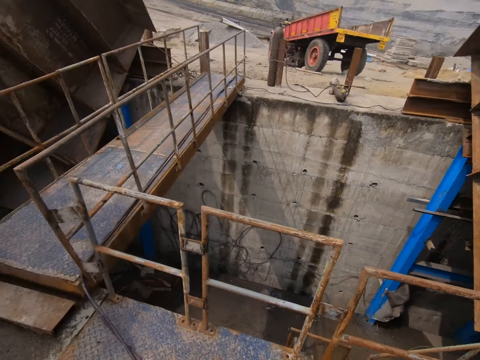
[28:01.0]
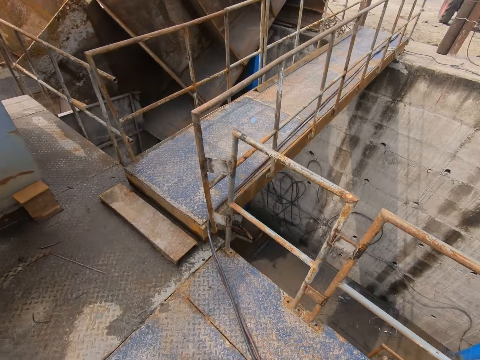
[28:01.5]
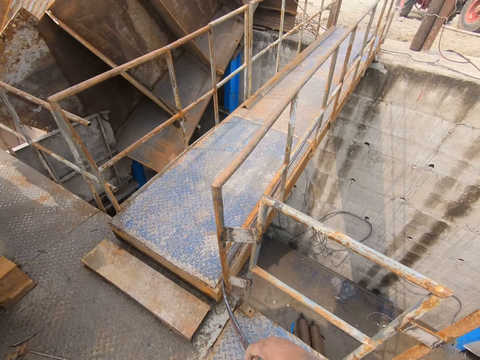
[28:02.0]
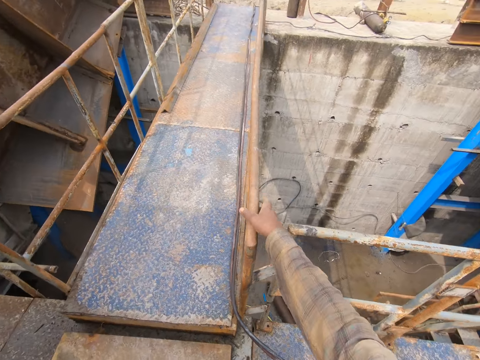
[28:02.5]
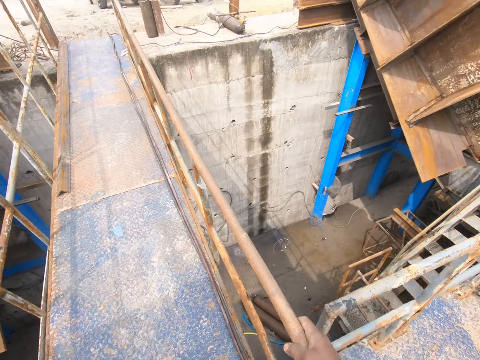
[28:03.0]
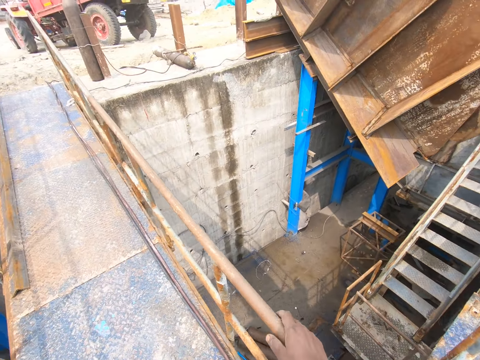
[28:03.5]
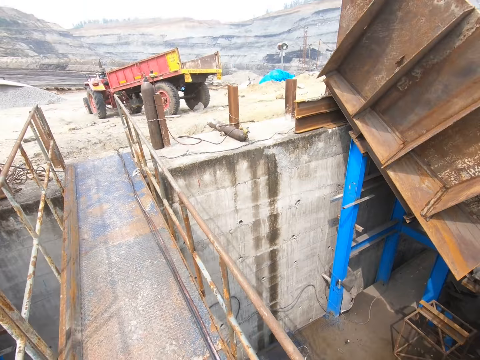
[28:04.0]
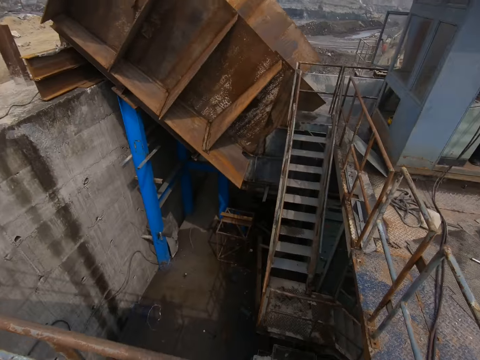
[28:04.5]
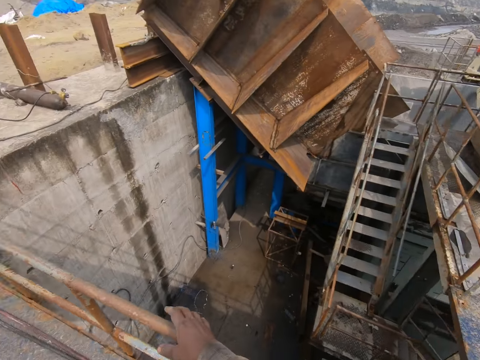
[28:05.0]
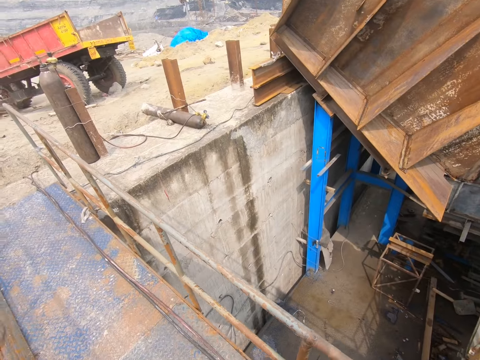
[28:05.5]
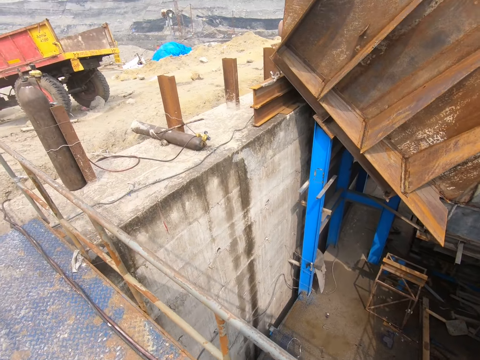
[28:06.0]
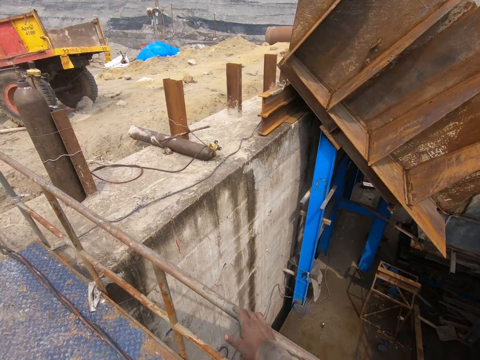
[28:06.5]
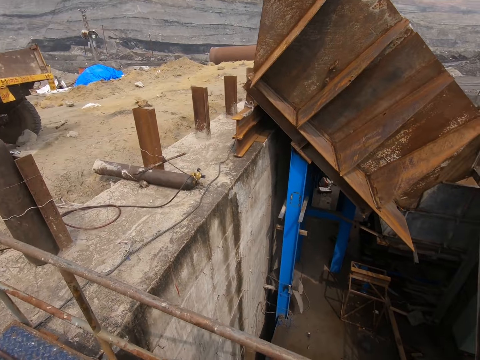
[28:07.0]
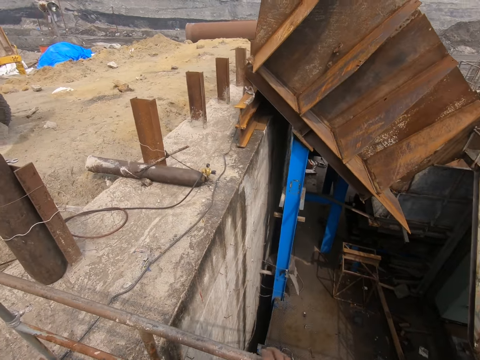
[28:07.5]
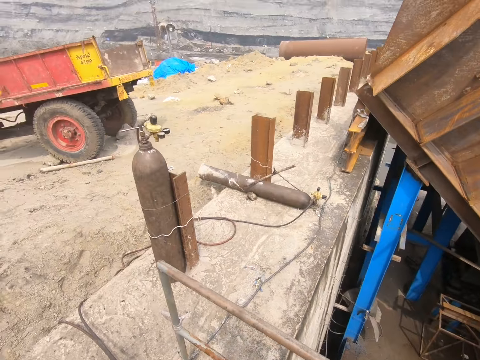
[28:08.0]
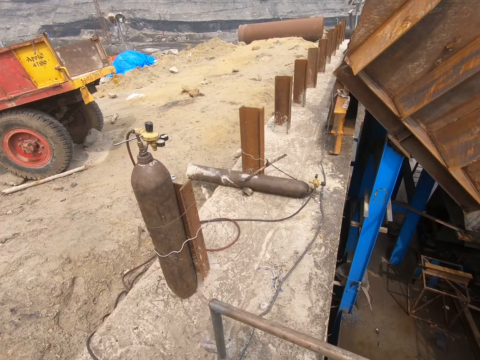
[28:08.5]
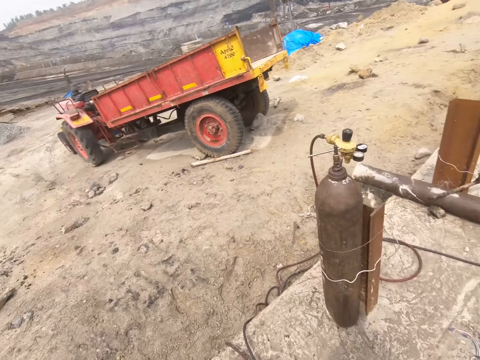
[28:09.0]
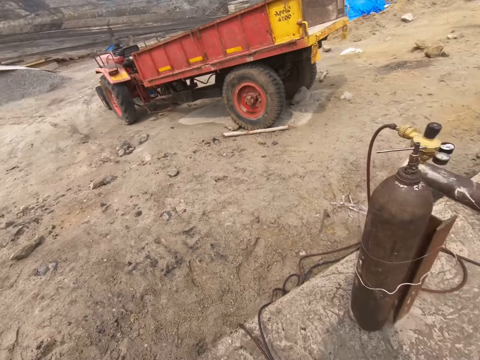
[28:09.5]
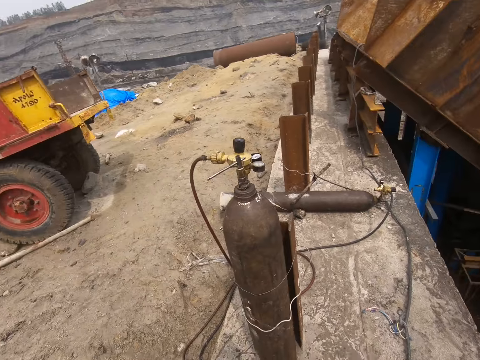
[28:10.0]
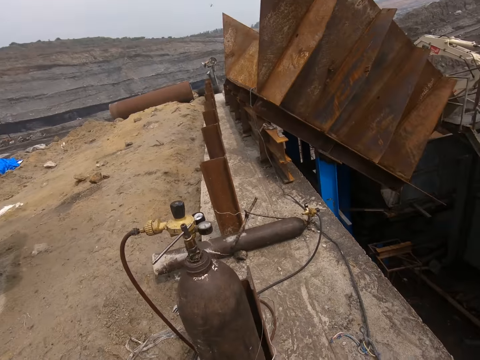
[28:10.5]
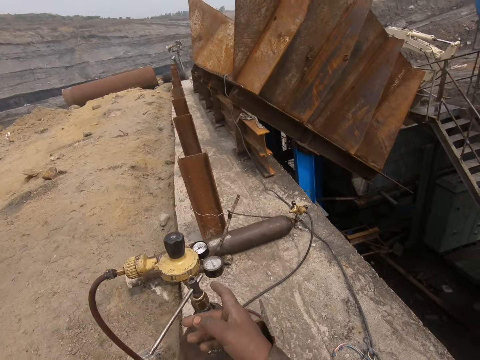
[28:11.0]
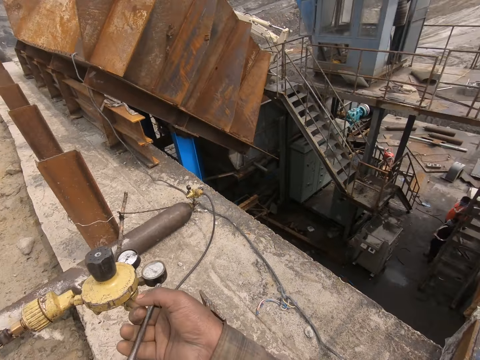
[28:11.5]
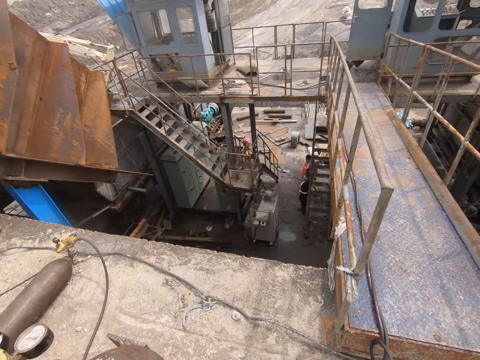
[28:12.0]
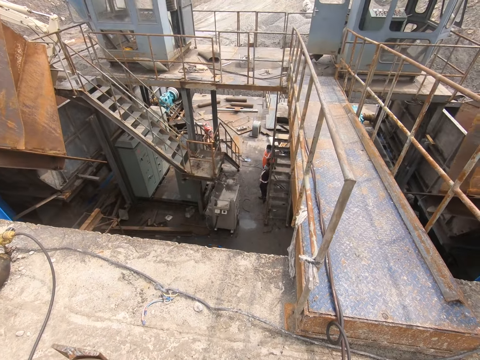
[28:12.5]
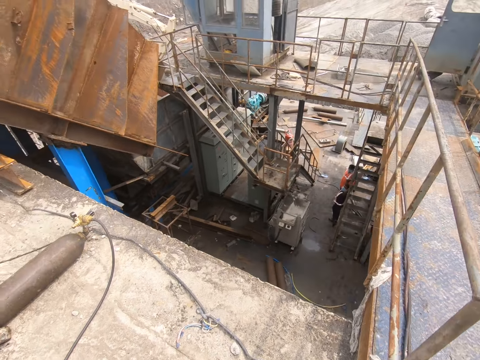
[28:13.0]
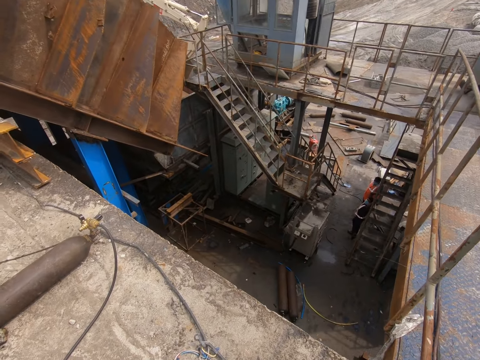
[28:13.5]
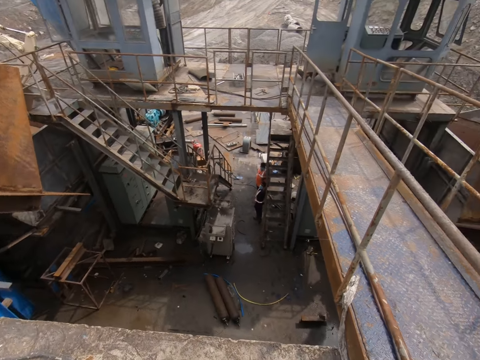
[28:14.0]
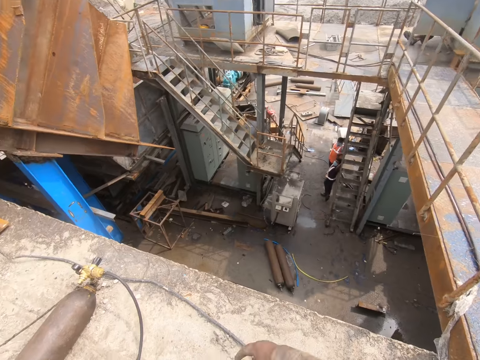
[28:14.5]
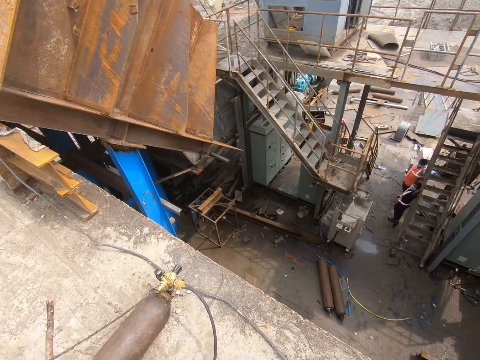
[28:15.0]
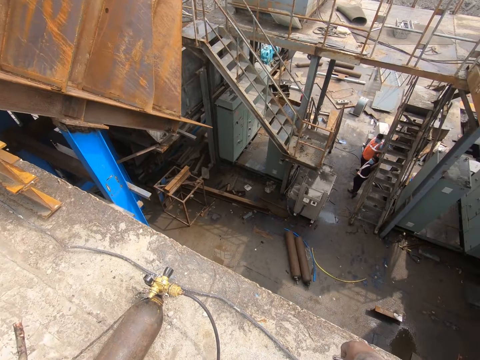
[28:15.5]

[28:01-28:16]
The camera wearer touches the metal handrail and walks on the foot bridge. They touch the gas cylinder. They remove the oxygen cylinder key. They look around.

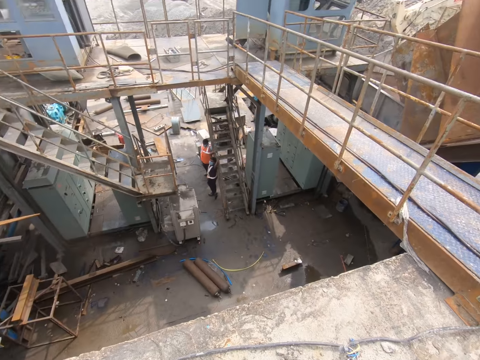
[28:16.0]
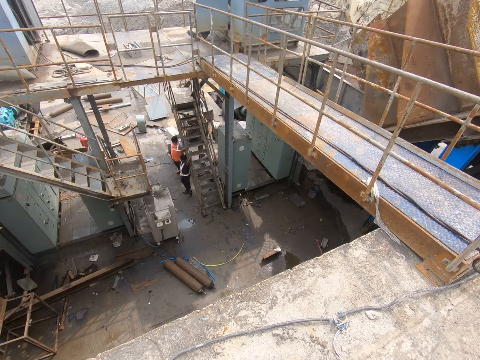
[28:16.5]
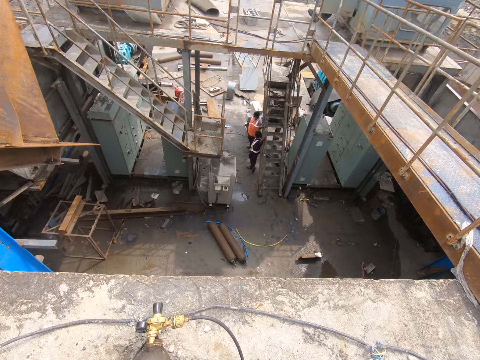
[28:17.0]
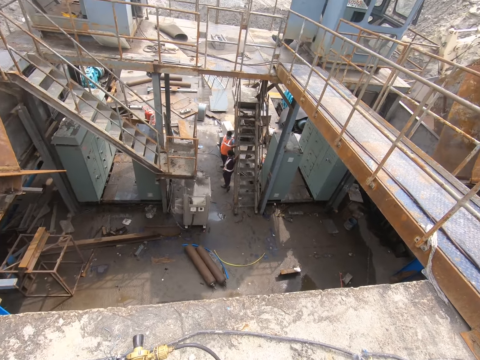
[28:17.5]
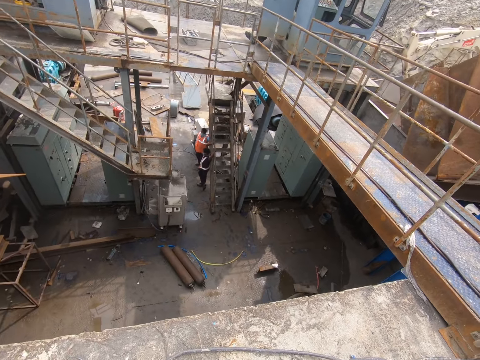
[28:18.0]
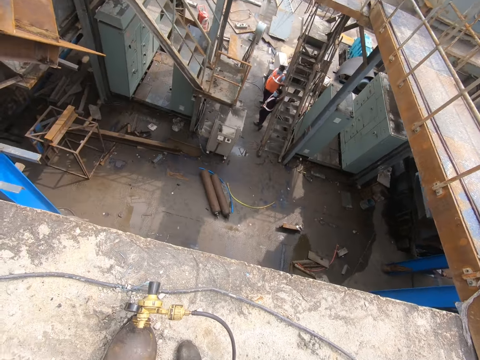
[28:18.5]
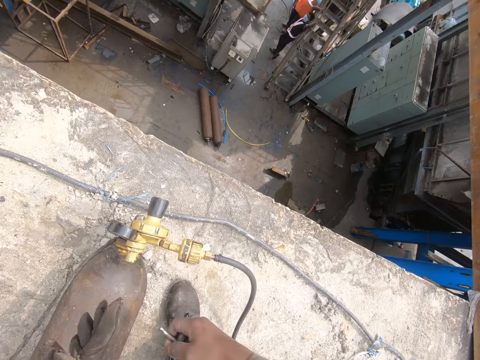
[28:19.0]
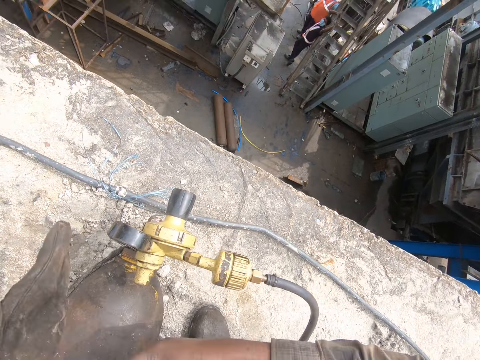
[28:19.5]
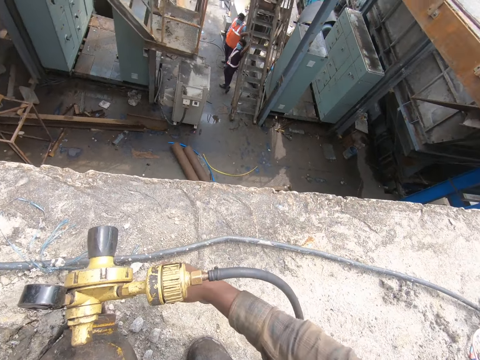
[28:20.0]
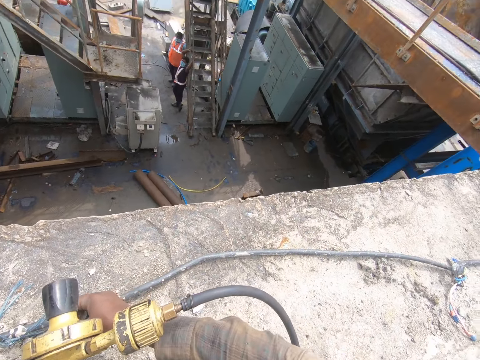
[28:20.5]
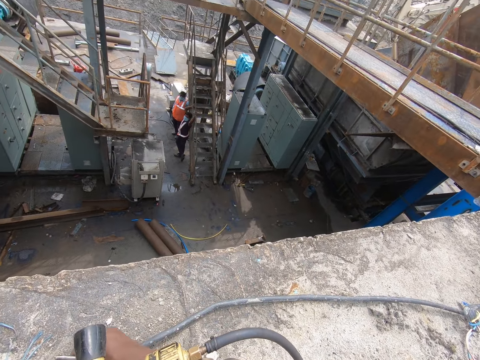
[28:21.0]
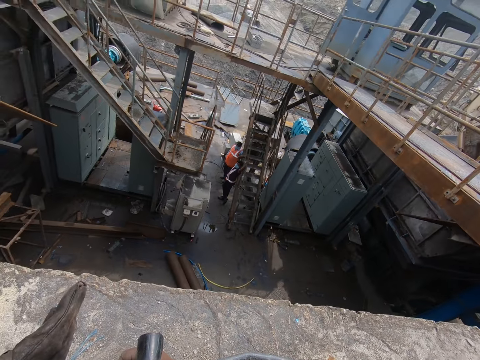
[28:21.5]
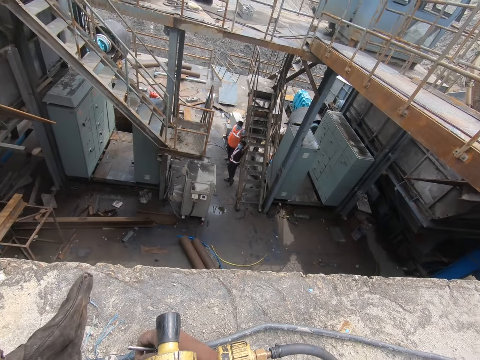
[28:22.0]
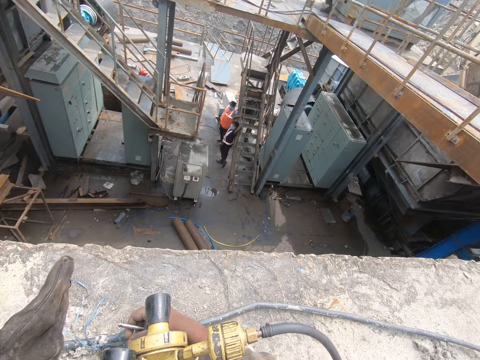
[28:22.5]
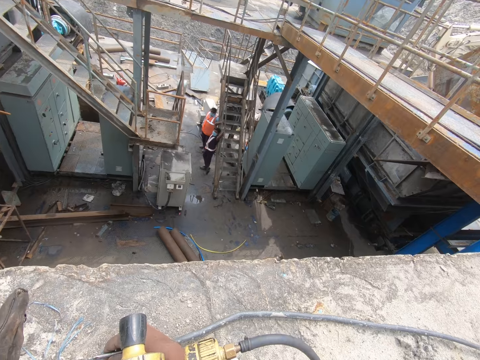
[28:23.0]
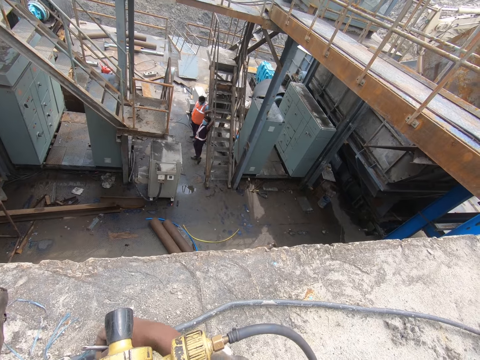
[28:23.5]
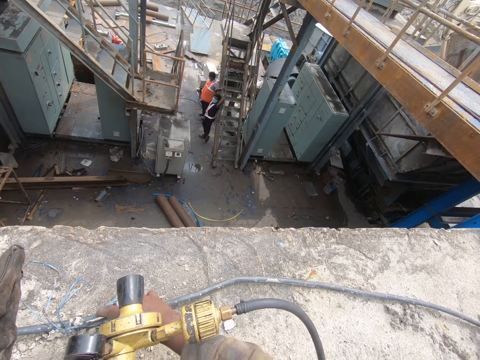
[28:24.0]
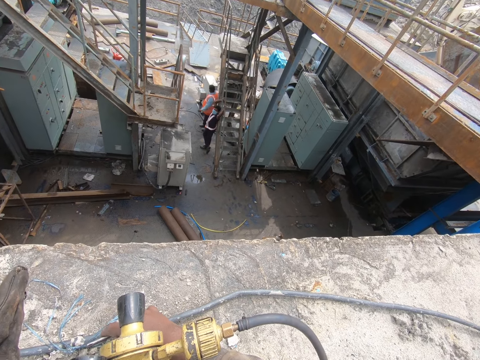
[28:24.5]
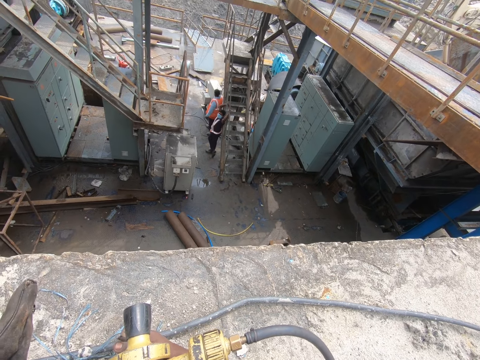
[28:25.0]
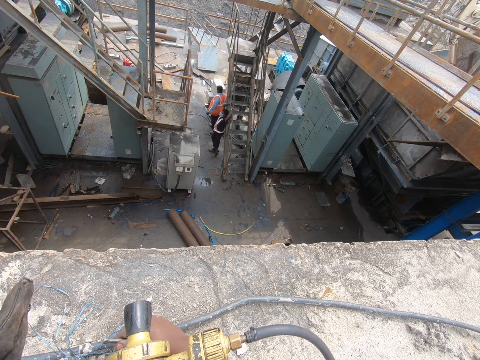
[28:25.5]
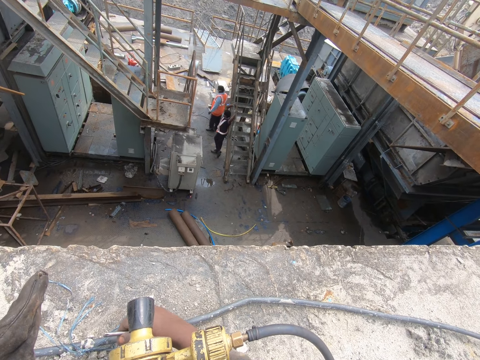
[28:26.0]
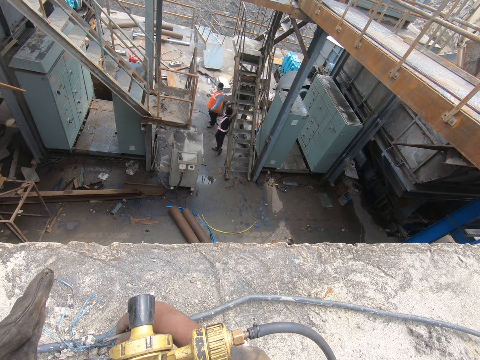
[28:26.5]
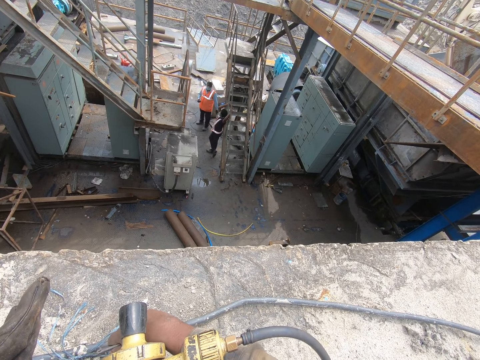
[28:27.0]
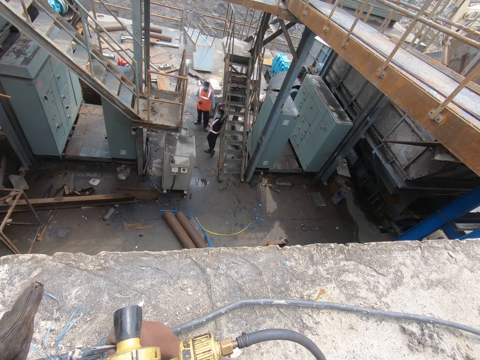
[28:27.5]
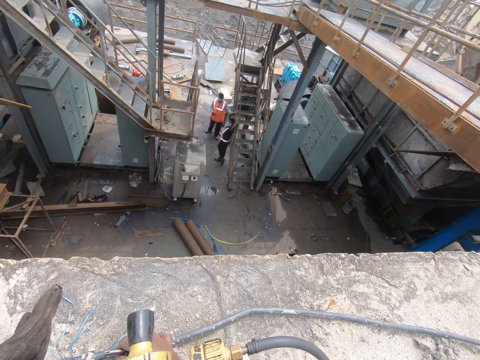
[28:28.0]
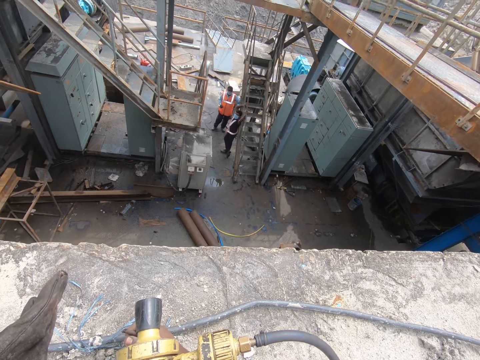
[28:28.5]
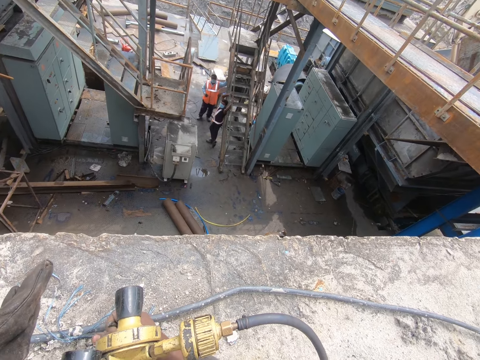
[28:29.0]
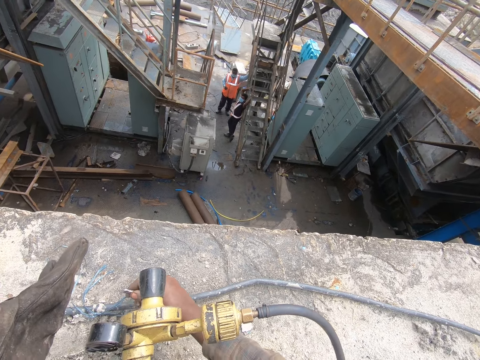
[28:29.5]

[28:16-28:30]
The camera wearer holds a key spanner. They adjust the regulator screws with the key spanner. They open the oxygen cylinder with the oxygen cylinder key.
